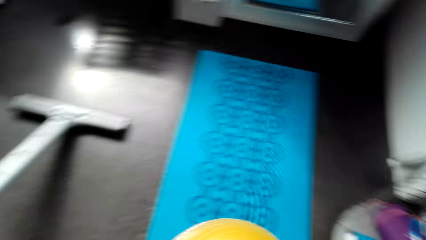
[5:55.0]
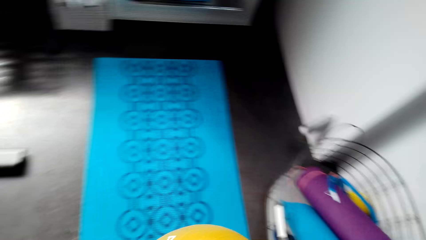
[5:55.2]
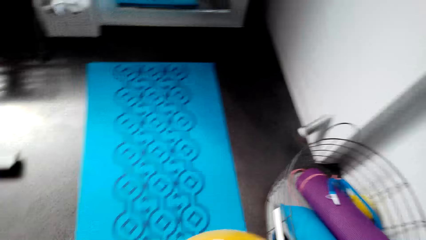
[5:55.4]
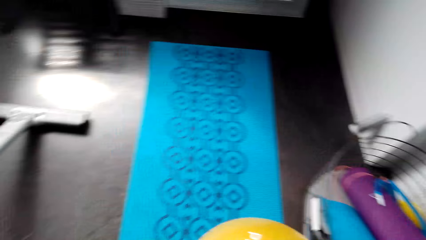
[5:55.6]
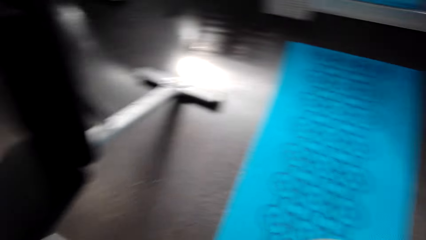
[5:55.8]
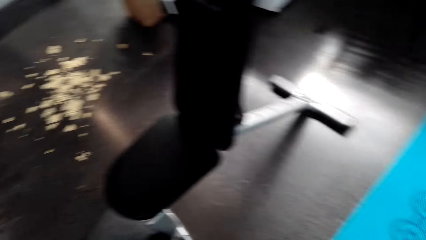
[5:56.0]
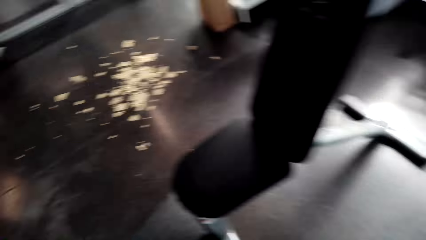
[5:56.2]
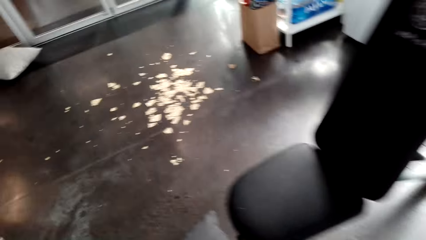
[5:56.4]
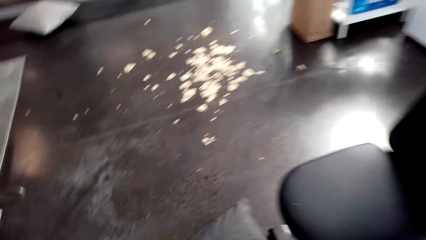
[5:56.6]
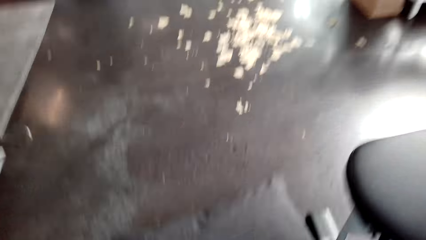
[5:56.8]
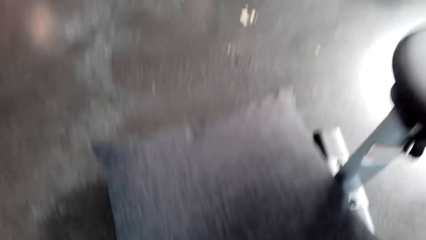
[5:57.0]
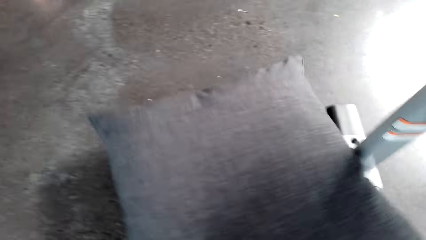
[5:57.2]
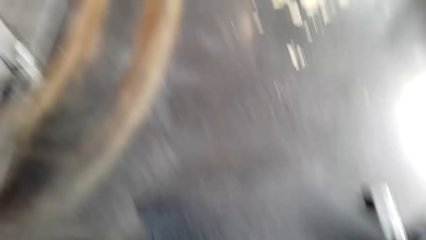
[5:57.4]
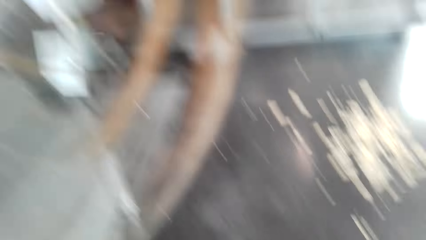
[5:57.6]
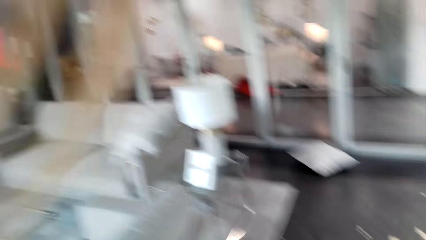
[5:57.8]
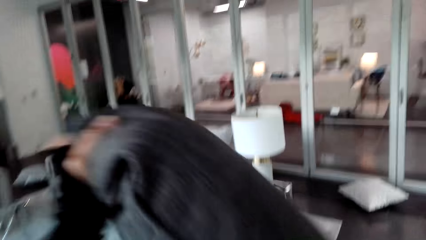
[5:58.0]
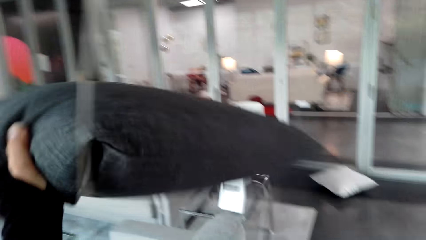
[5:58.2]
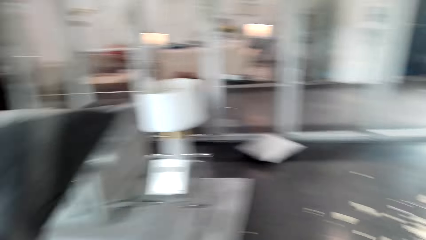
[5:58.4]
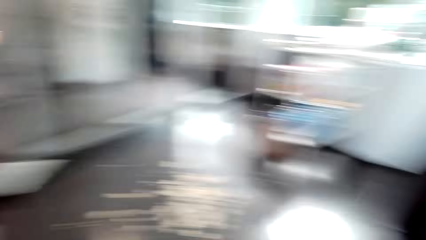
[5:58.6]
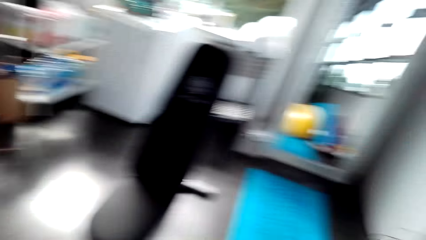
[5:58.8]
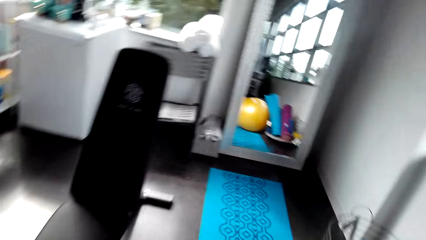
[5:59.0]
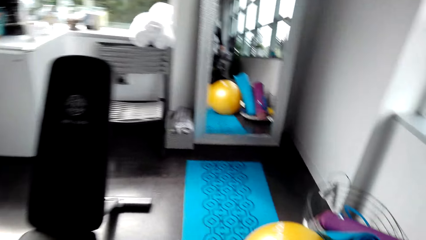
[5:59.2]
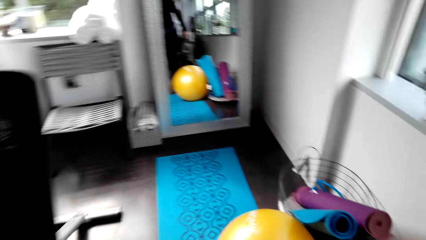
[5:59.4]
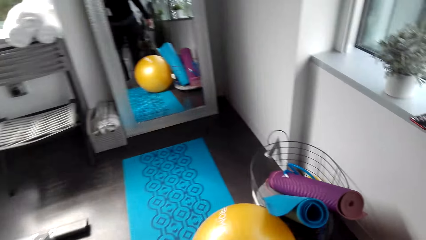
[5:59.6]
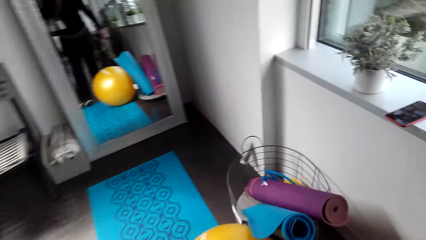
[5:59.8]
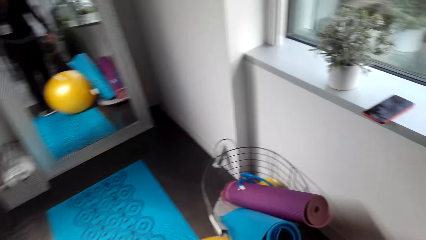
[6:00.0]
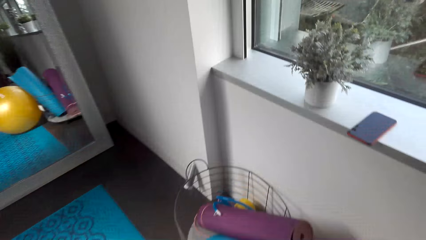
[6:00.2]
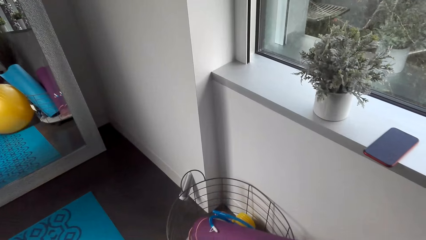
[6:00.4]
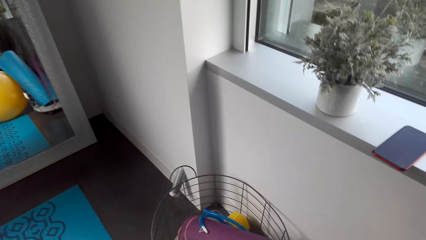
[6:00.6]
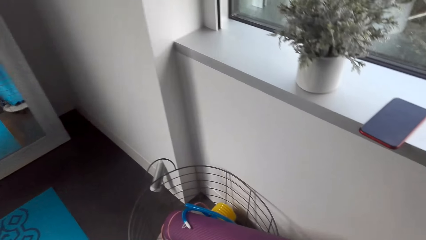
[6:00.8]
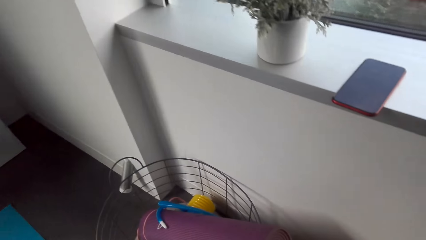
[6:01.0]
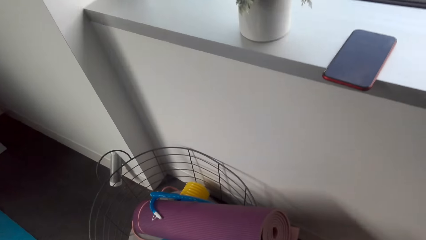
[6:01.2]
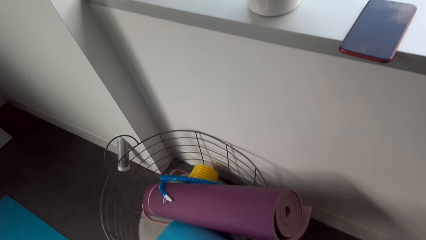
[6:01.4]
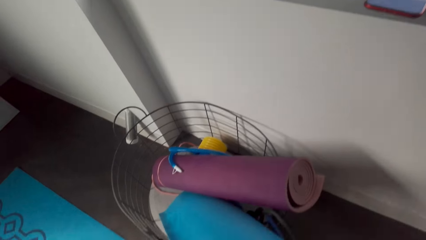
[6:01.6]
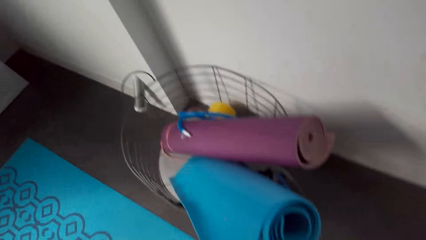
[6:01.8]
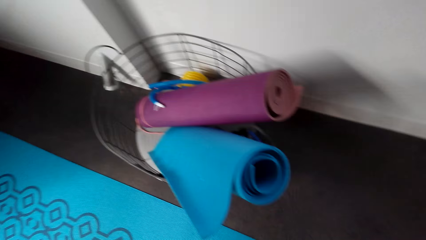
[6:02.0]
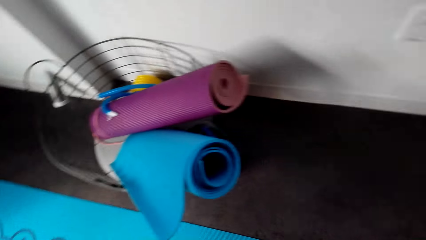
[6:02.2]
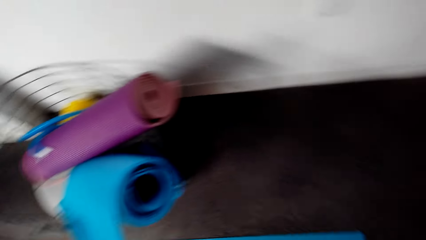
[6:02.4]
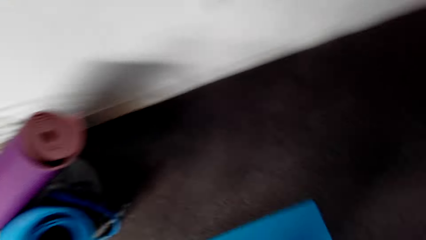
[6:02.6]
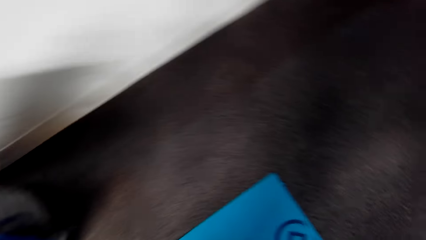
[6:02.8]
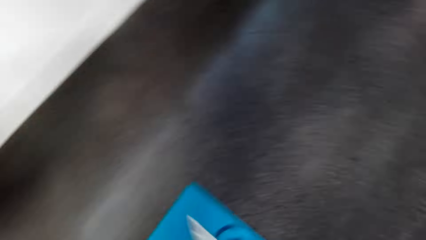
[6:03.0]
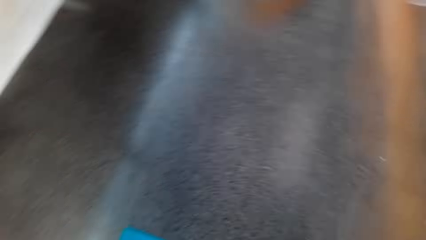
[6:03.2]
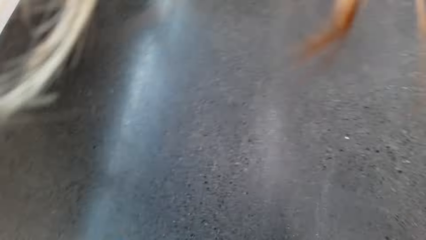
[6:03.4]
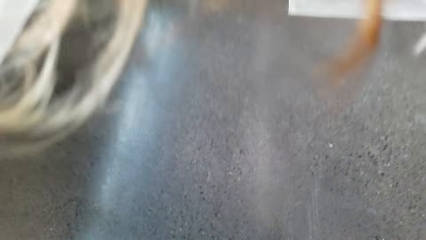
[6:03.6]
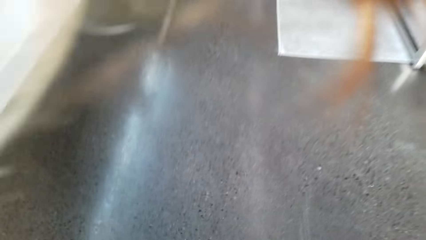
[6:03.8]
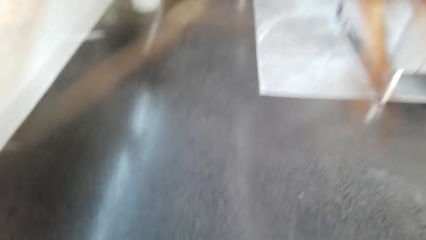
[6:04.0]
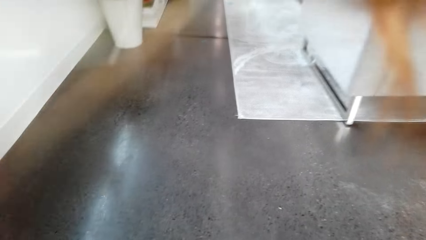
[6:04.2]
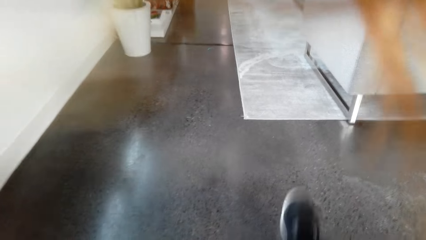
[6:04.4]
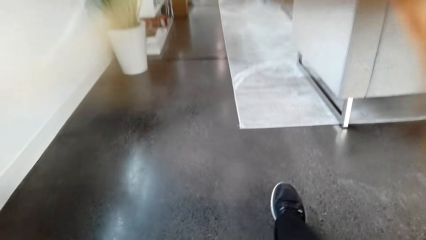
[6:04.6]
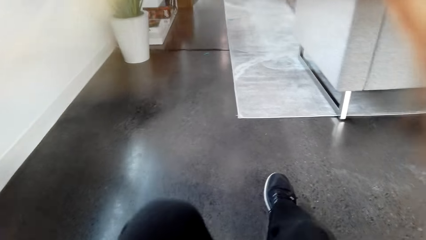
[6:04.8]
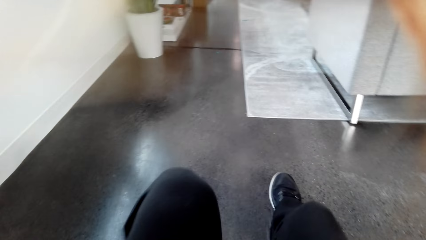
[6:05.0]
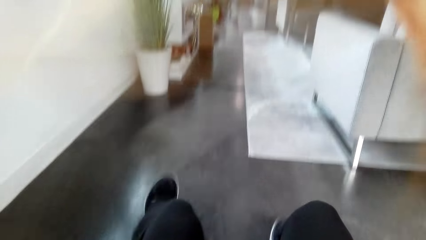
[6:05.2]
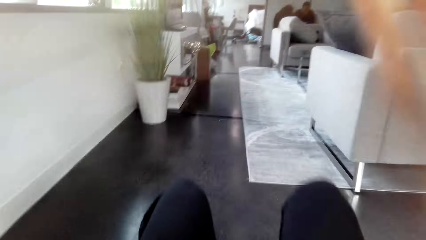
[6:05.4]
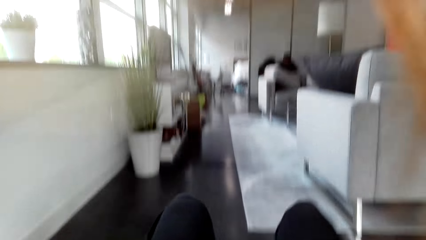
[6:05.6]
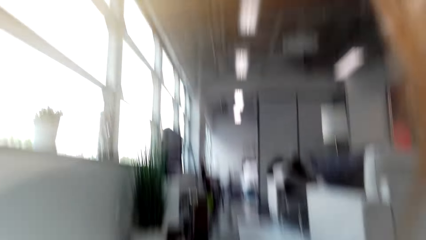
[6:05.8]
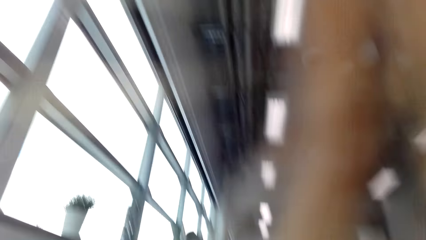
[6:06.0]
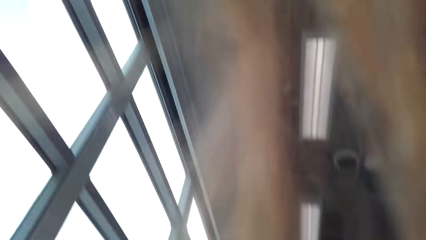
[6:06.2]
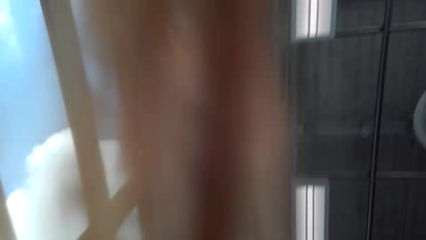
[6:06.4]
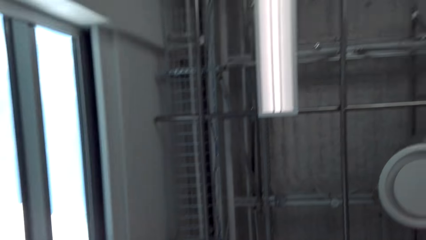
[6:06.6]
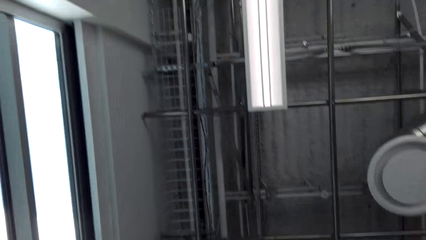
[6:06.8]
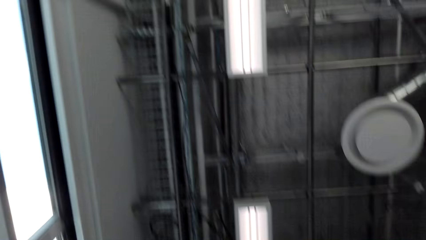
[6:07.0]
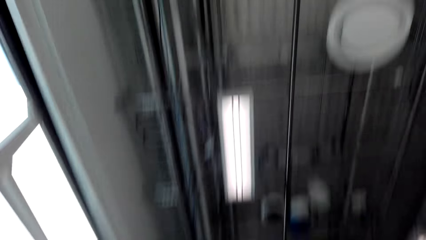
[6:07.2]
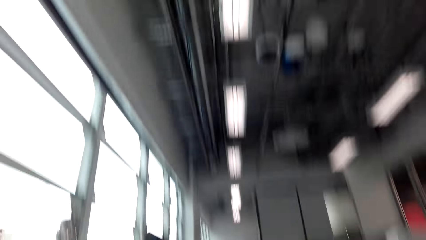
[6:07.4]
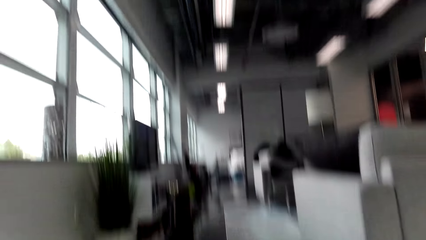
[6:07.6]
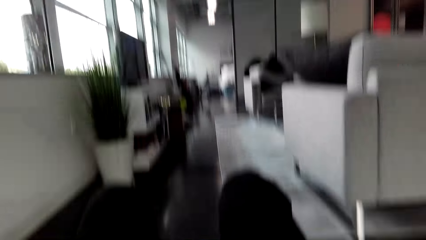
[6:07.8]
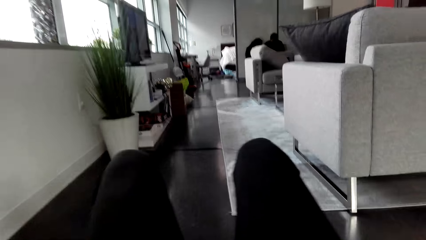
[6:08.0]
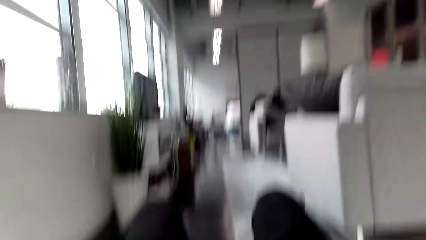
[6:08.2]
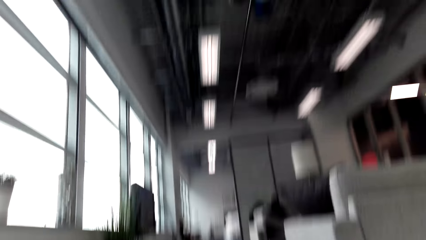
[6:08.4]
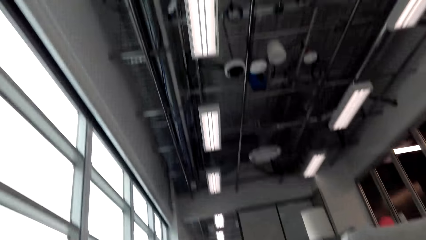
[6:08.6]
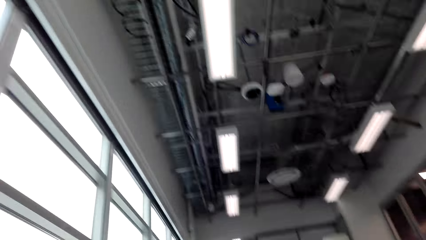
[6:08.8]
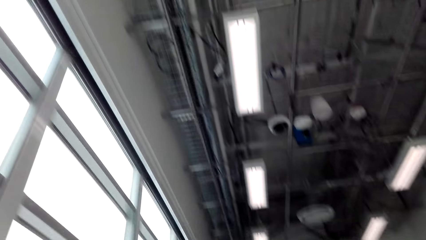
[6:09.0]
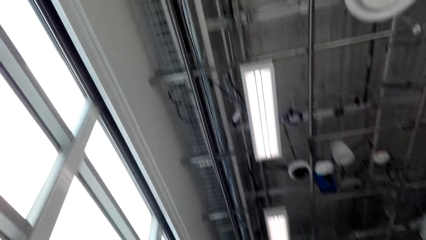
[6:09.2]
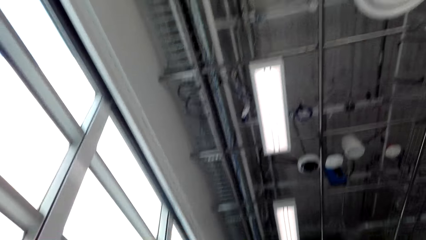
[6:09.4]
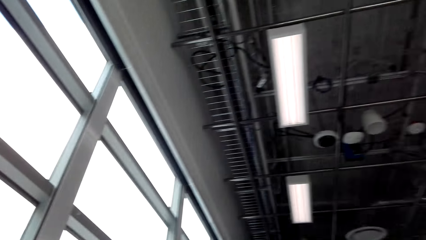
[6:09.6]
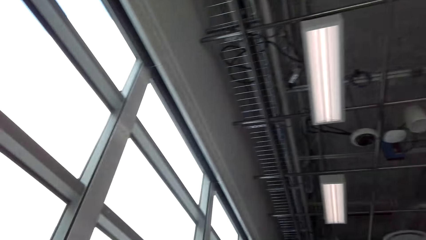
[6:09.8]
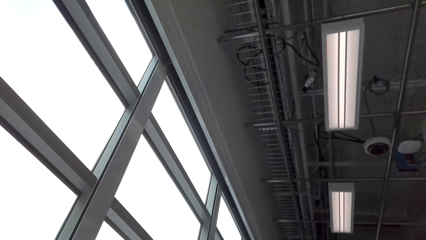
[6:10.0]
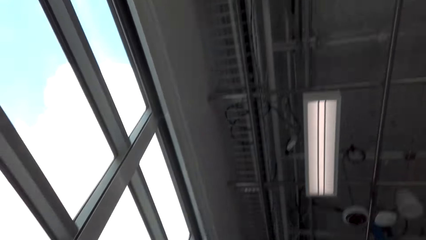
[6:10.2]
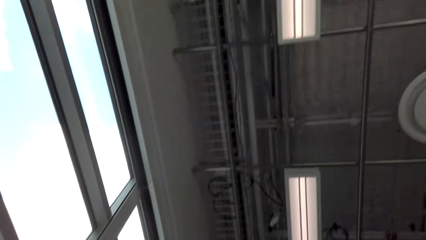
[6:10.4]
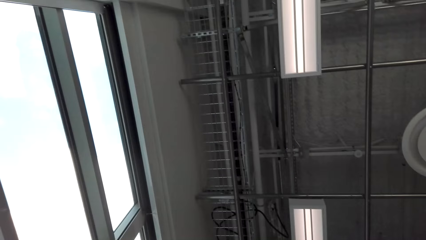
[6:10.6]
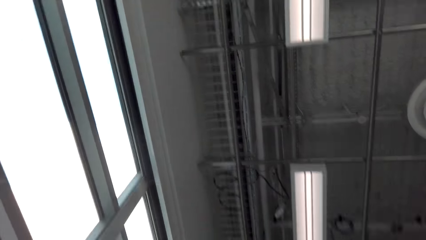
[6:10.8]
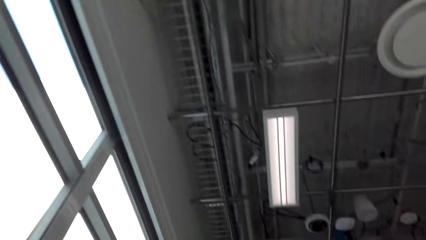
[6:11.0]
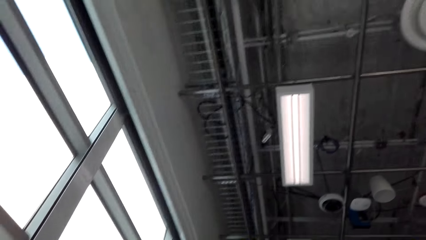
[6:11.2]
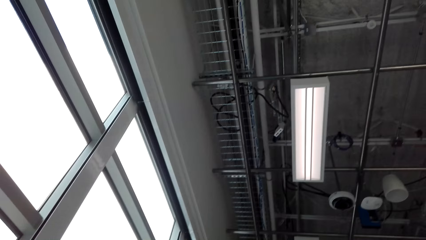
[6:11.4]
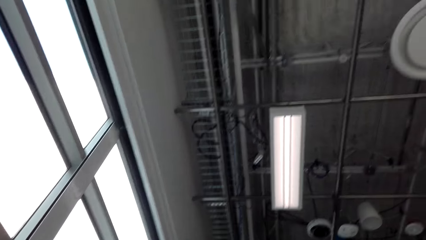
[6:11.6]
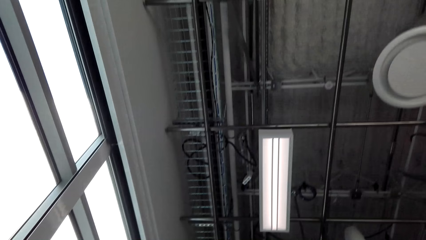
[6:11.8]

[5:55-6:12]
The camera wearer talks in the house. They look around. They pick up the pillow. They look around. They move the cushion. They throw the pillow. They look around. They walk in the house. They look around. They turn around. They move their leg. They sit on the mat. They move their leg again. They look around. They look around again. They exercise in the house. They look around.
